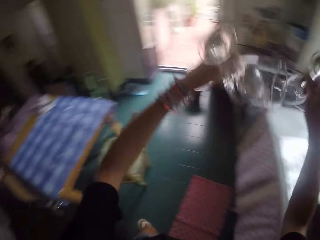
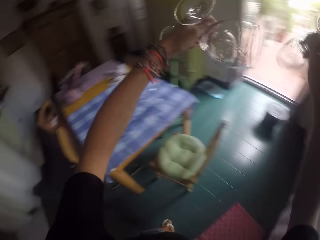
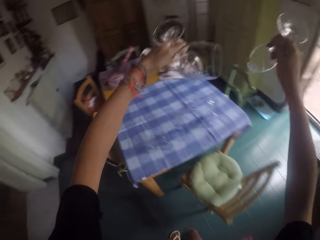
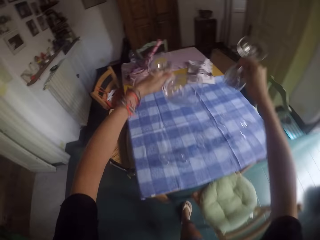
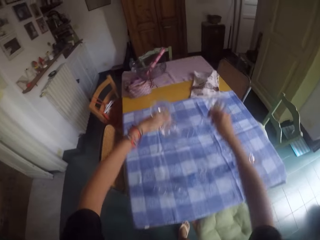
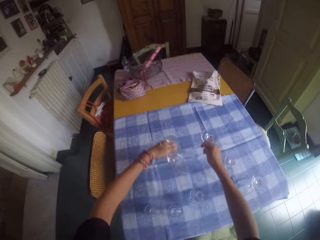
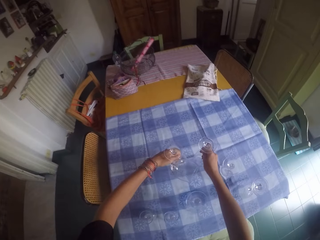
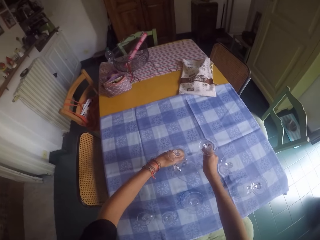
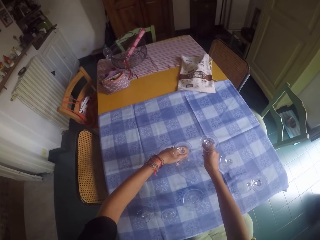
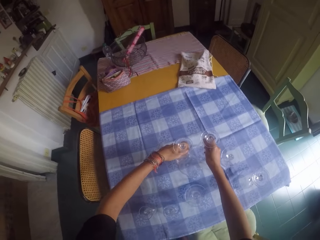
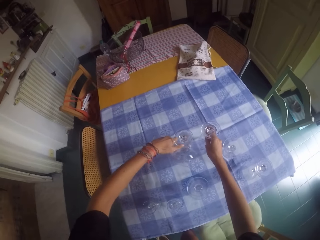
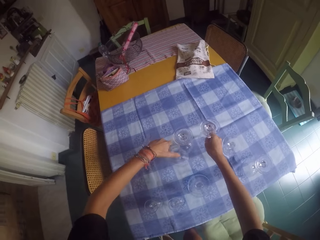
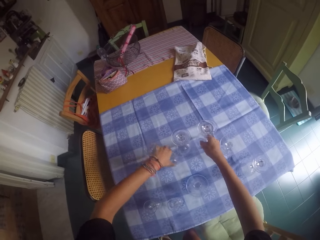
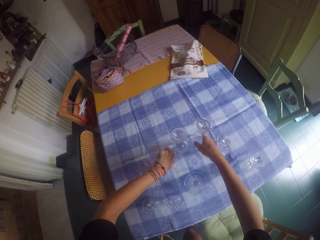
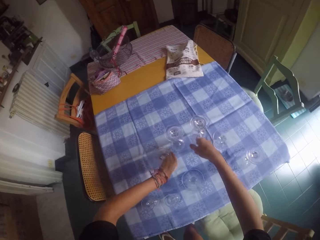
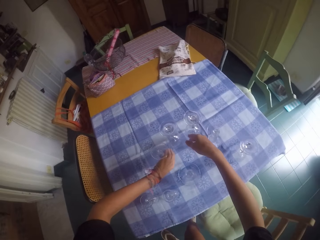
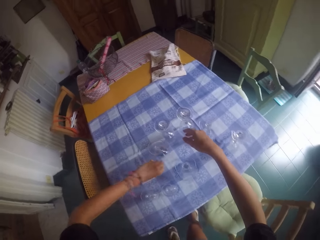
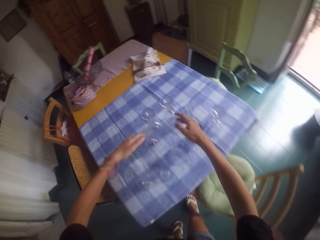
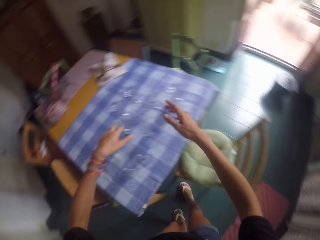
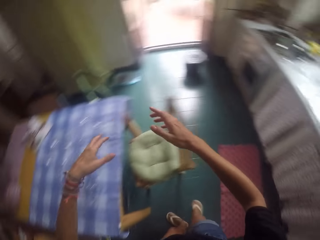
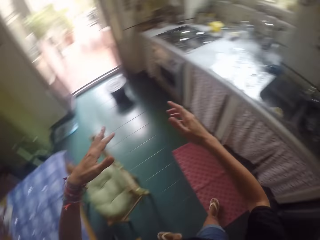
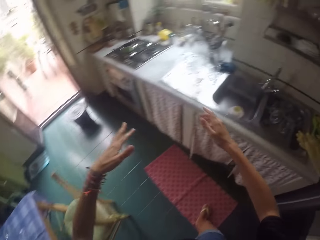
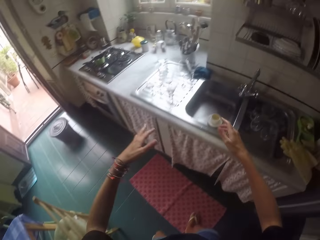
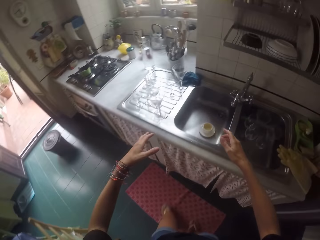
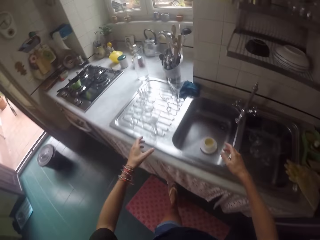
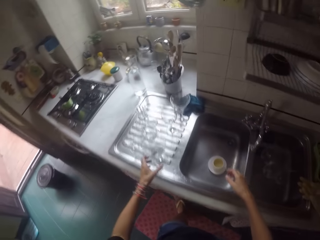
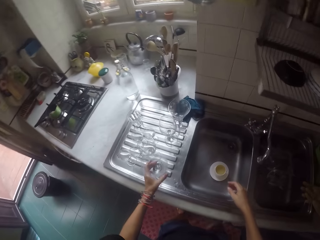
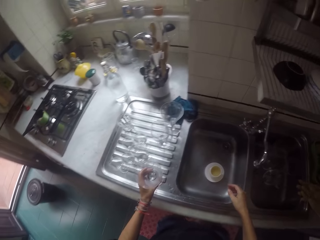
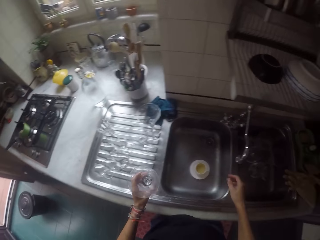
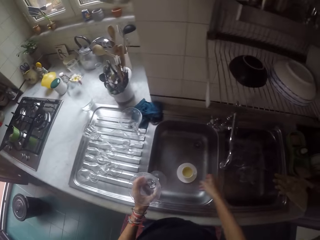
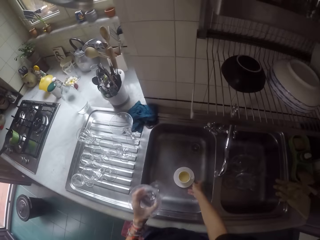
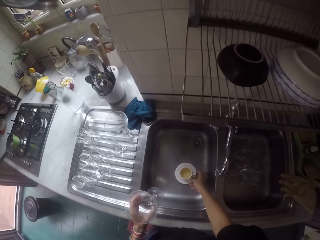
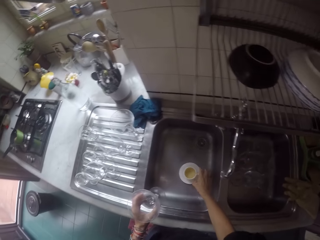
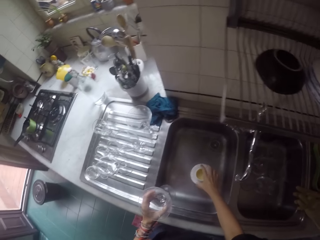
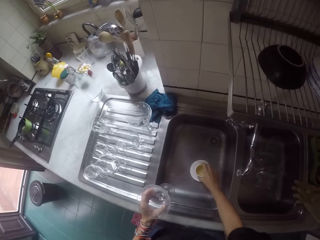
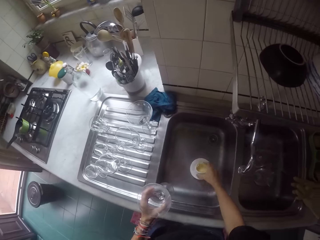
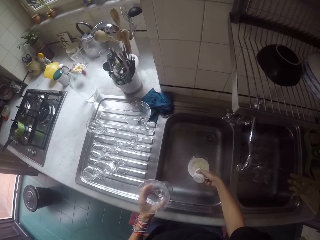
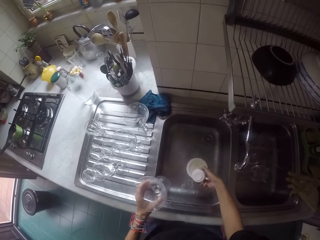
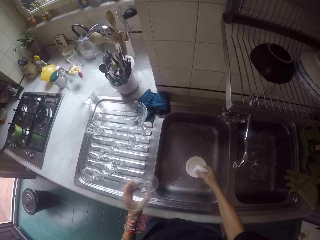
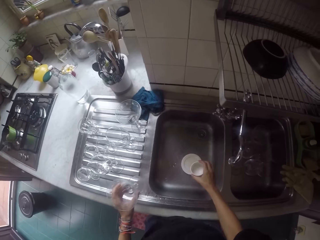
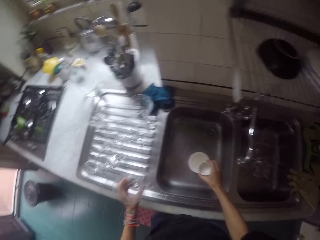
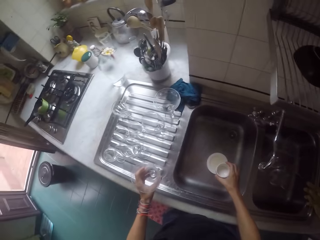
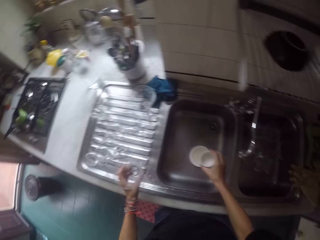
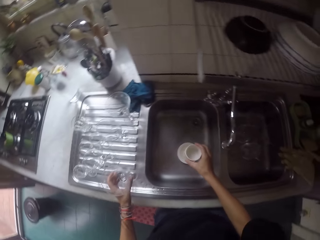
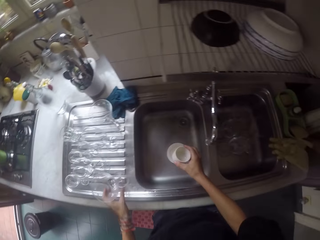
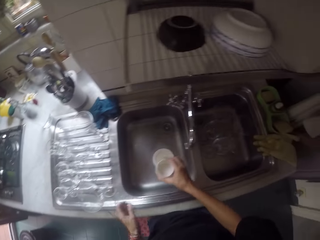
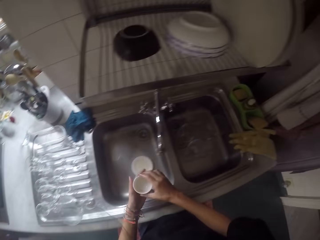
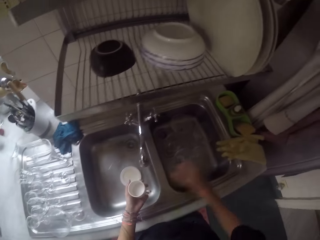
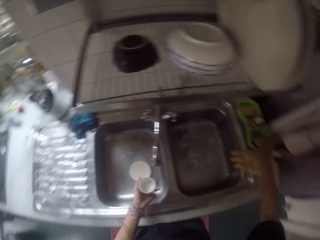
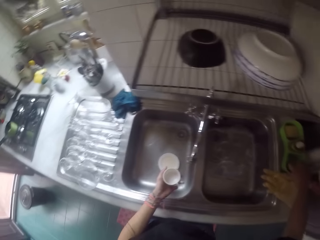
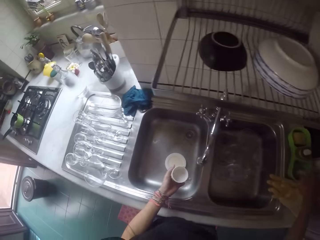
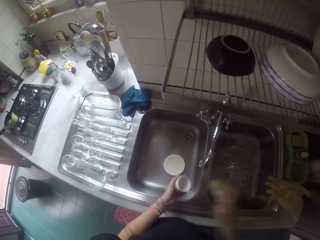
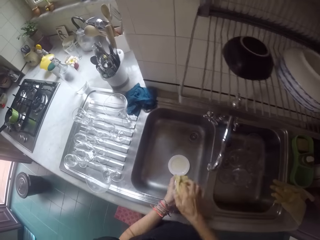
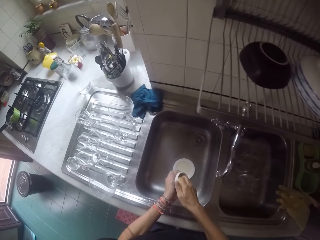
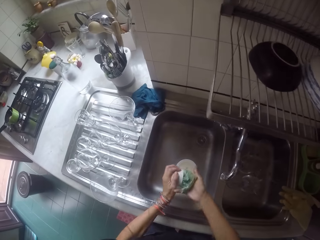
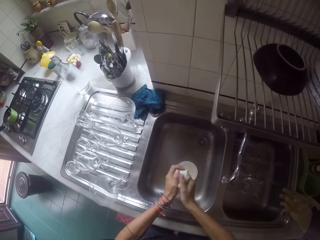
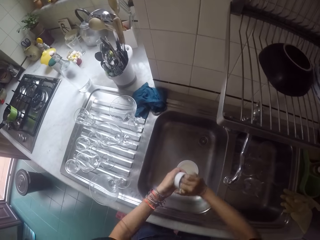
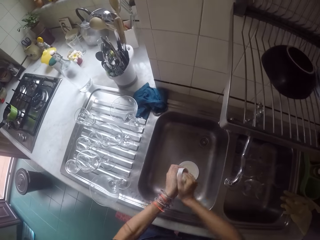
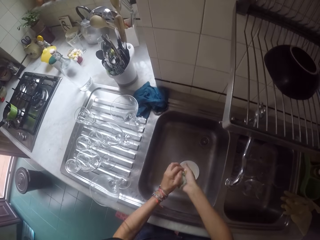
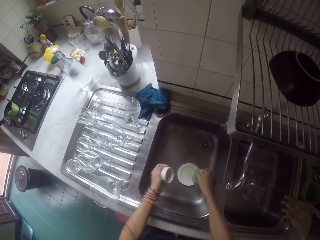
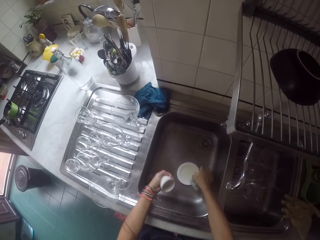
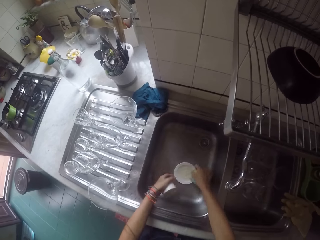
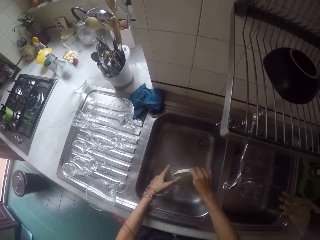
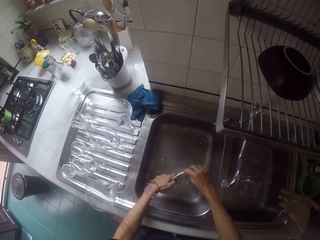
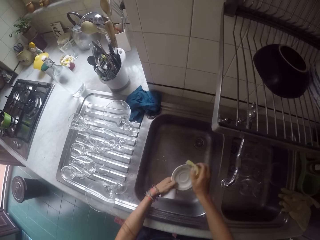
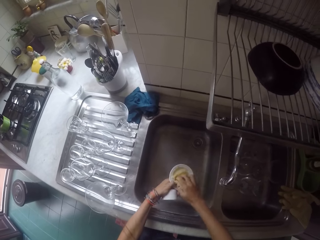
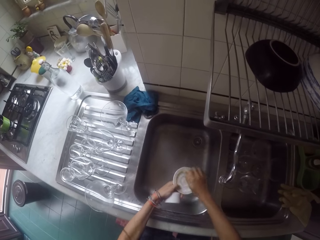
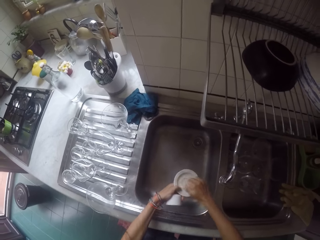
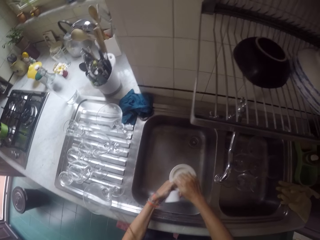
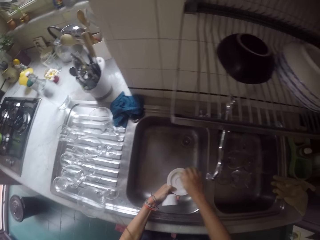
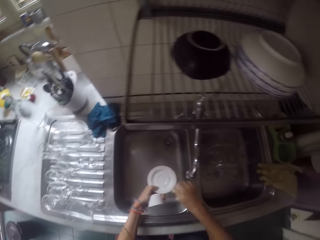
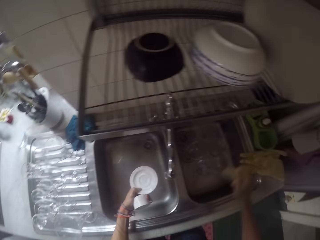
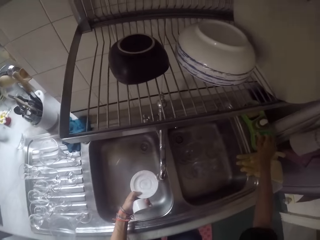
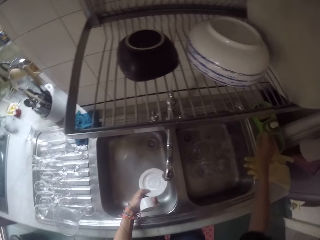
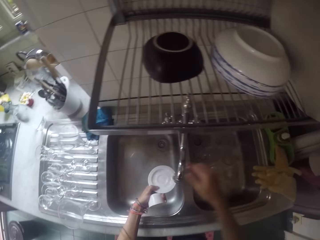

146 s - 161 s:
The camera wearer walks to the table. She places the wine glasses on the table. She walks to the sink. She picks up a wine glass on the sink. She picks up a cup on a side plate in the sink. She pours the water in the cup. She places the glass on the sink. She holds the cup with her left hand. She picks up a scrub sponge from the soap dish holder. She washes the cup with the sponge in the sink. She picks up the side plate. She pours the water in the side plate in the sink. She washes the side plate with the sponge in the sink.

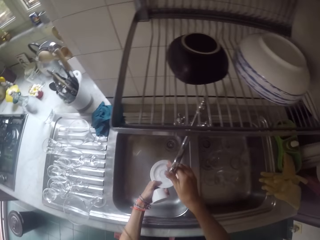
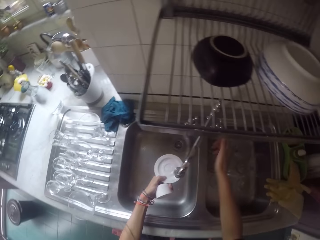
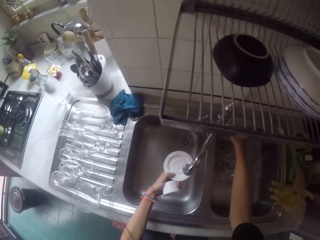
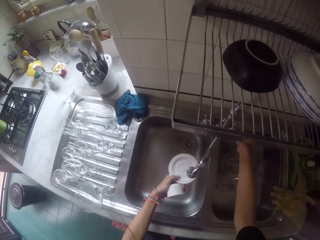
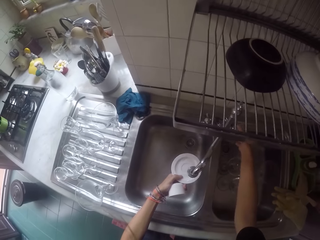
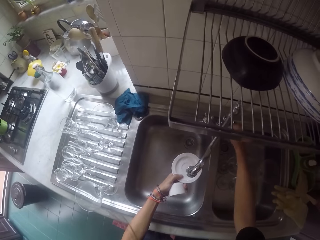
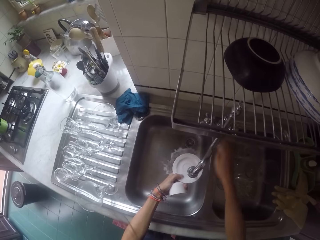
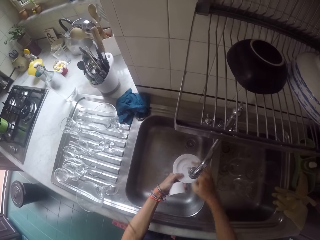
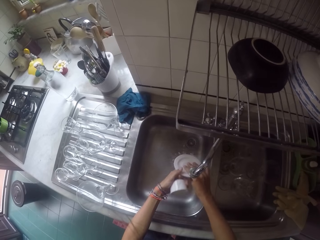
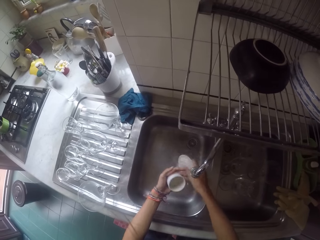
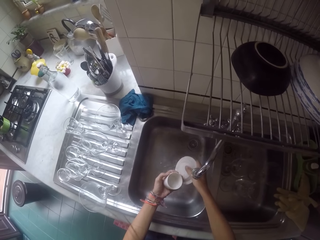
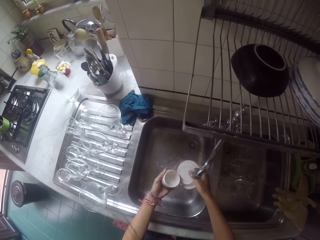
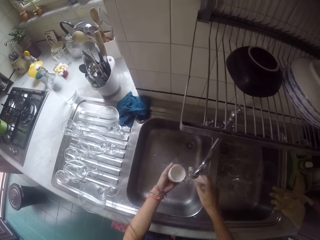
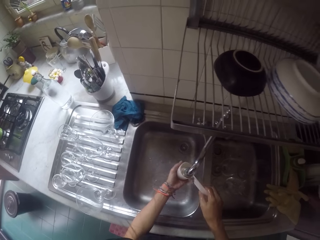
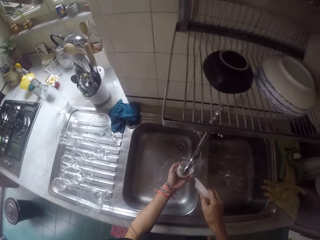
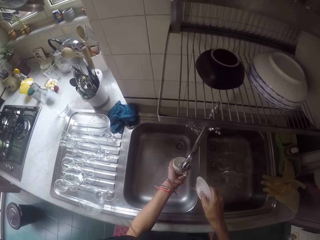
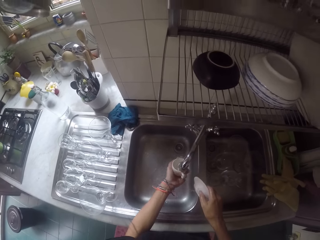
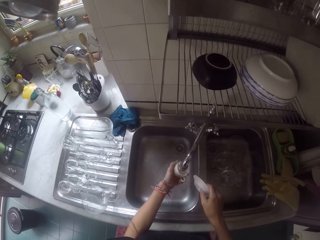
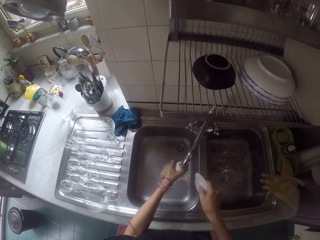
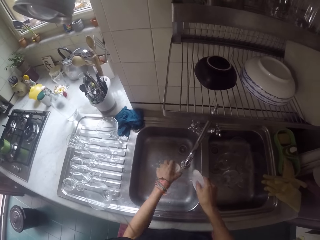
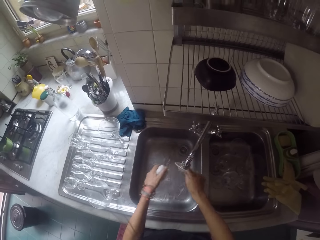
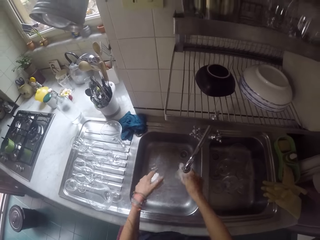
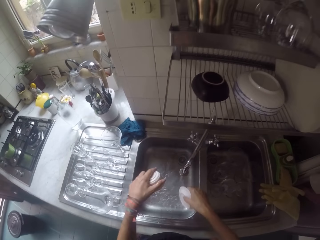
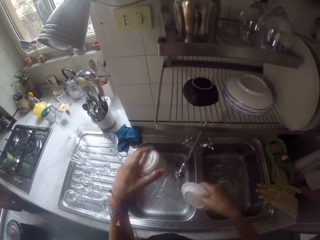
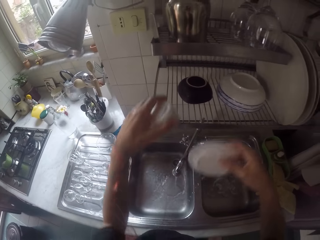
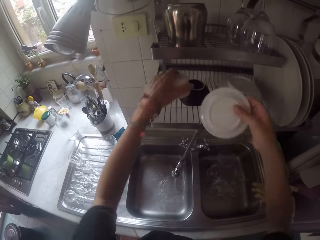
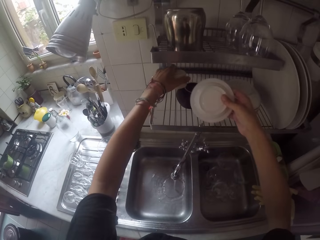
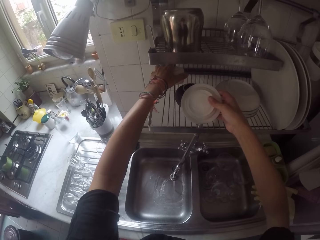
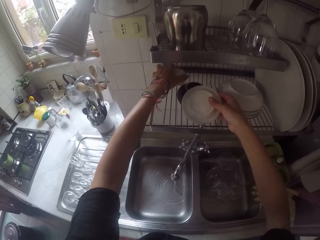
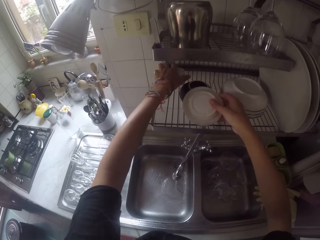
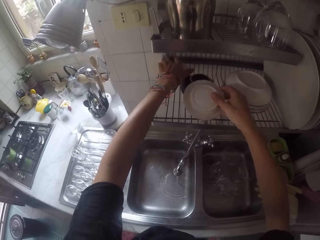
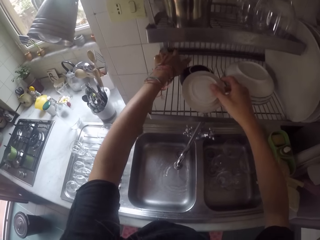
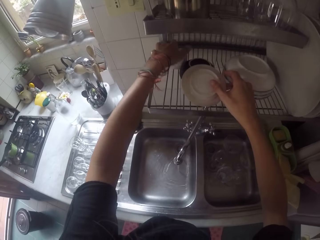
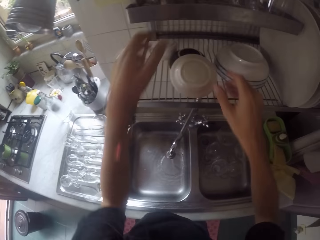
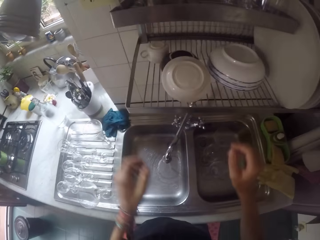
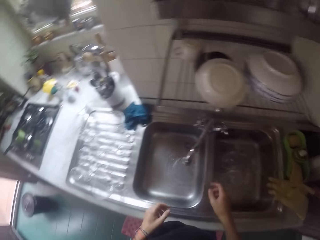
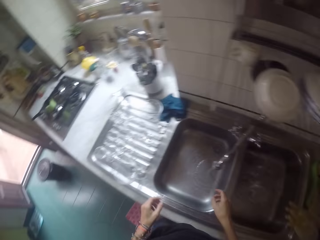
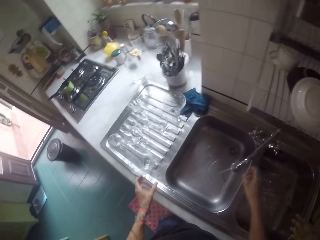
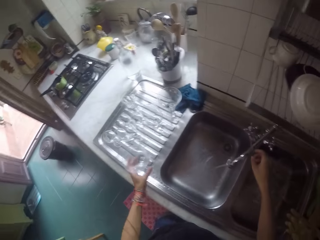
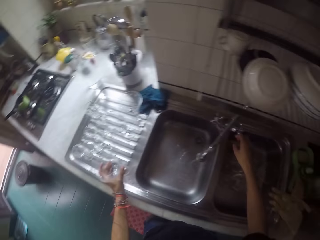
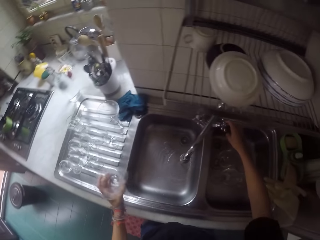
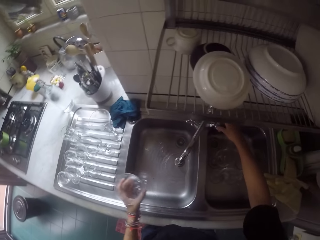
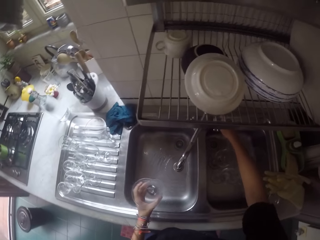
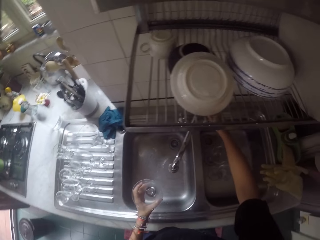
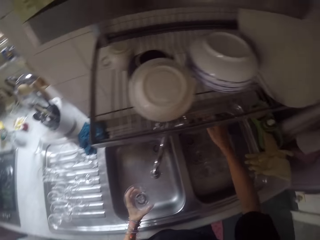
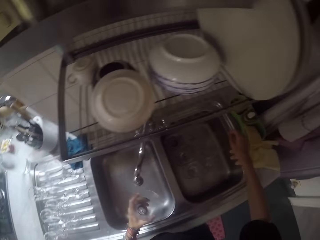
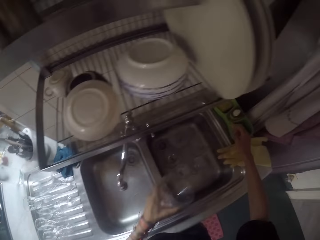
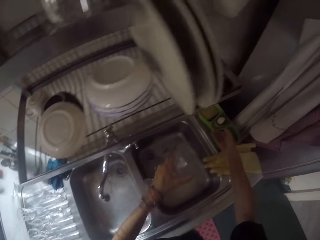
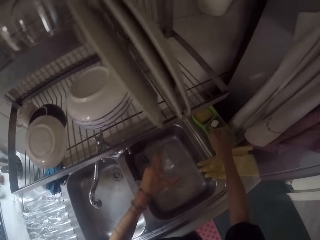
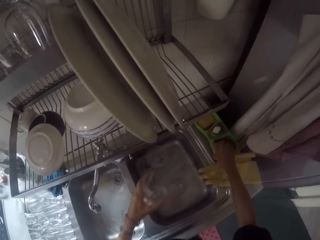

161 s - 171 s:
The camera wearer places a scrub sponge in the soap dish holder. They push a sink tap with the right hand. They open the sink tap. They rinse the side plate in the sink with the water. They rinse the cup in the sink with the water. They place the cup on the mounted dish rack. They place the side plate on the mounted dish rack. They pick up the wine glass on the sink. They close the sink tap.
